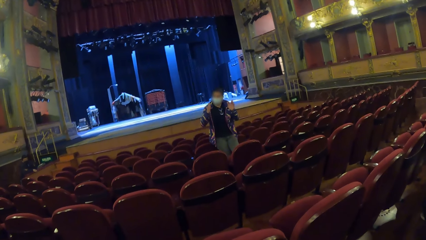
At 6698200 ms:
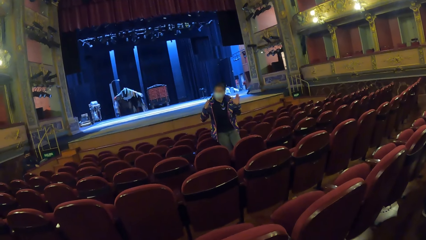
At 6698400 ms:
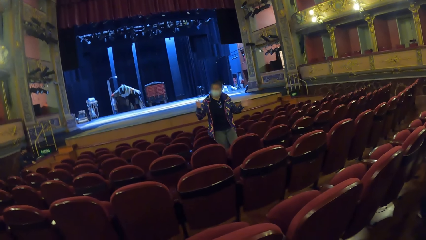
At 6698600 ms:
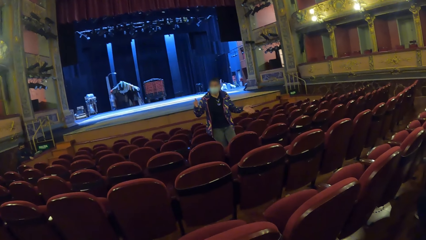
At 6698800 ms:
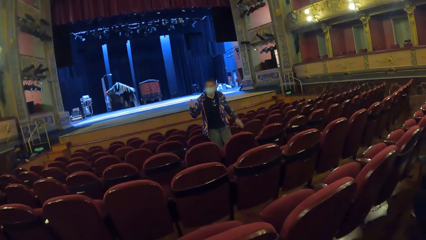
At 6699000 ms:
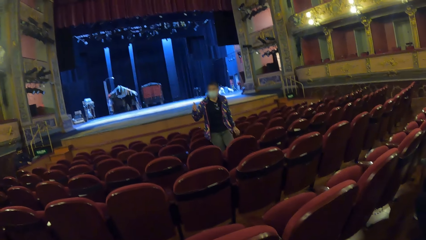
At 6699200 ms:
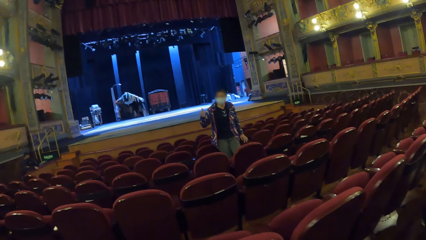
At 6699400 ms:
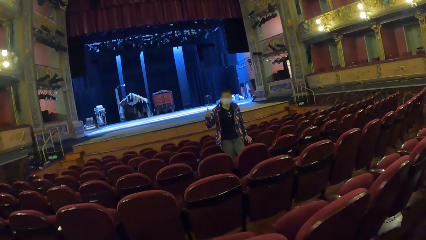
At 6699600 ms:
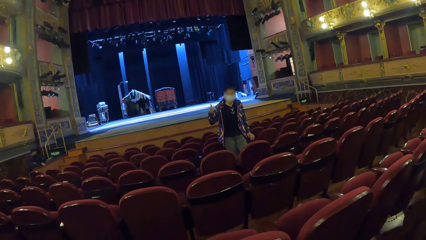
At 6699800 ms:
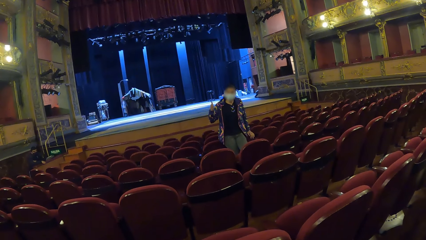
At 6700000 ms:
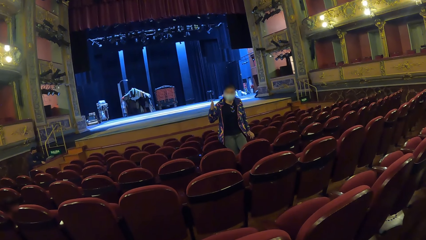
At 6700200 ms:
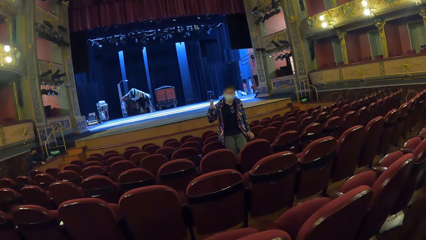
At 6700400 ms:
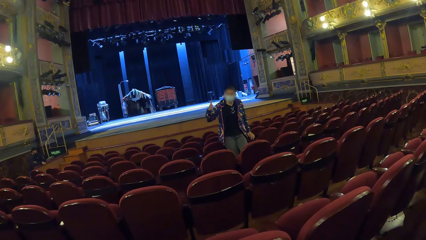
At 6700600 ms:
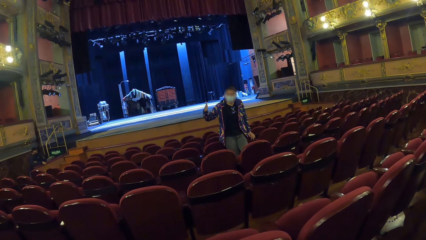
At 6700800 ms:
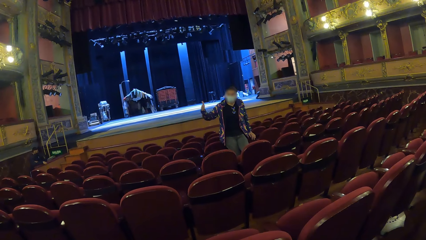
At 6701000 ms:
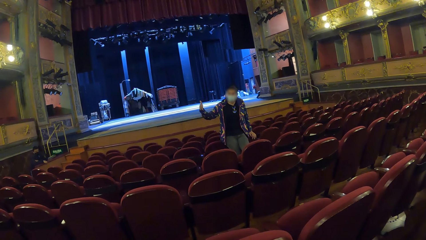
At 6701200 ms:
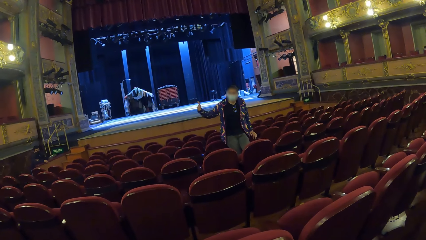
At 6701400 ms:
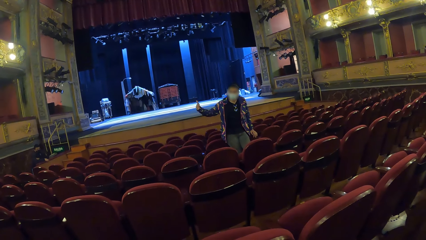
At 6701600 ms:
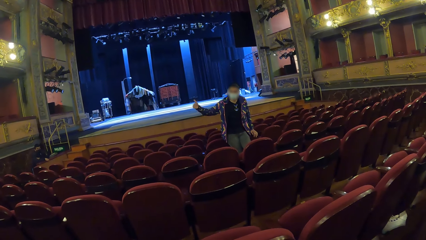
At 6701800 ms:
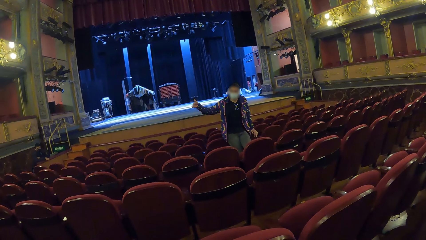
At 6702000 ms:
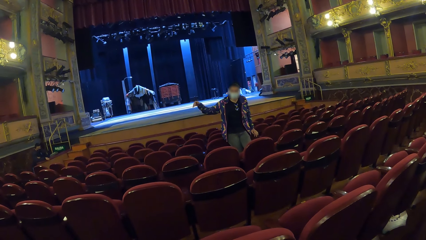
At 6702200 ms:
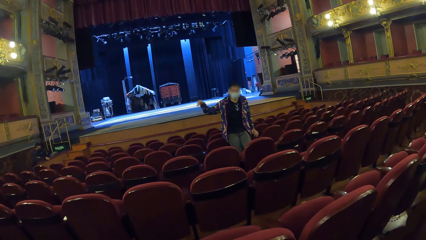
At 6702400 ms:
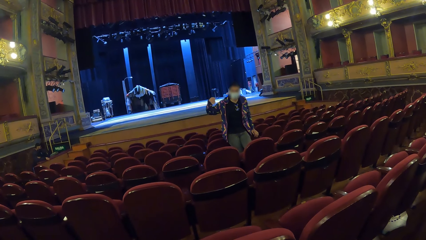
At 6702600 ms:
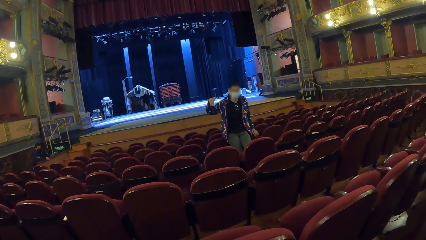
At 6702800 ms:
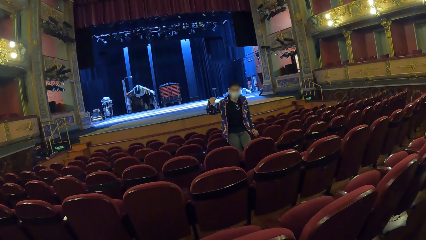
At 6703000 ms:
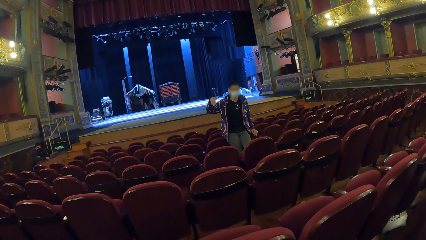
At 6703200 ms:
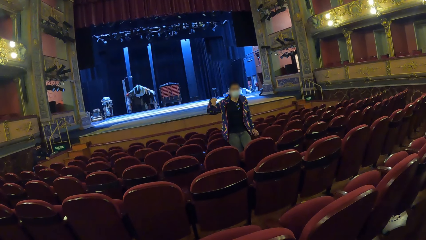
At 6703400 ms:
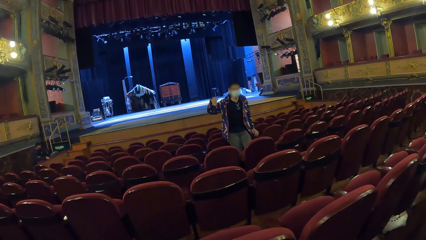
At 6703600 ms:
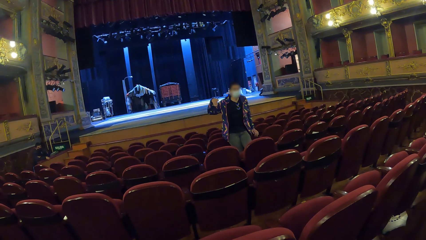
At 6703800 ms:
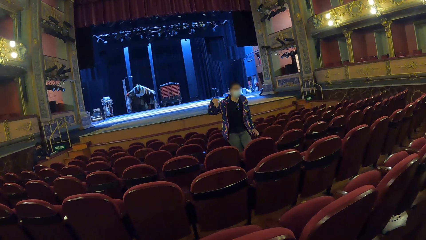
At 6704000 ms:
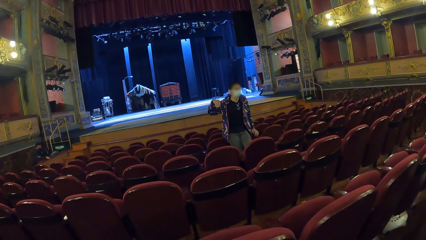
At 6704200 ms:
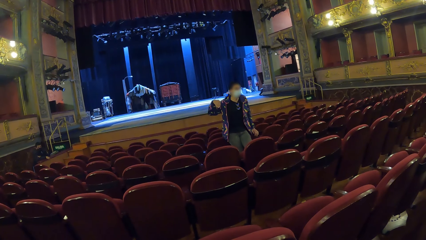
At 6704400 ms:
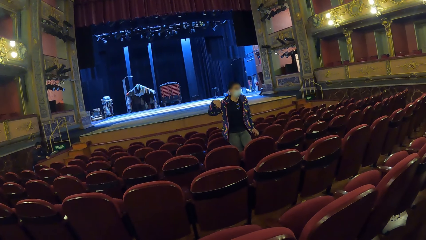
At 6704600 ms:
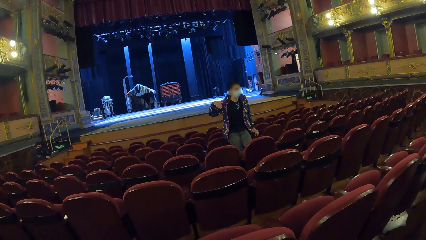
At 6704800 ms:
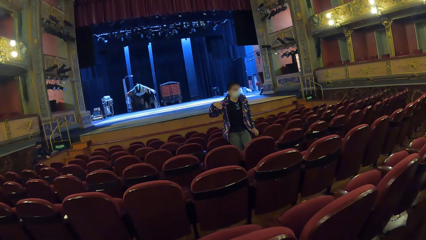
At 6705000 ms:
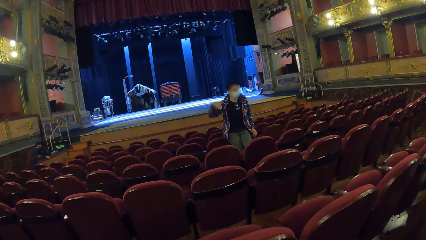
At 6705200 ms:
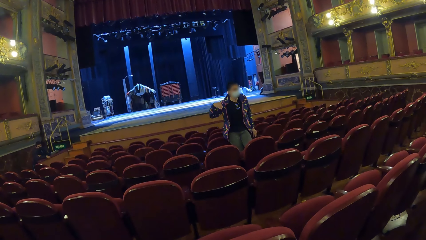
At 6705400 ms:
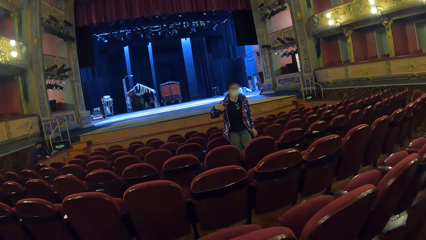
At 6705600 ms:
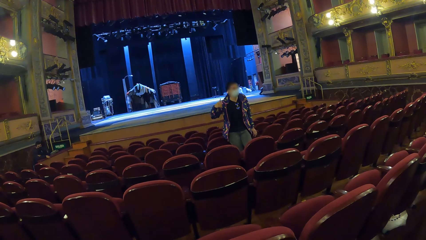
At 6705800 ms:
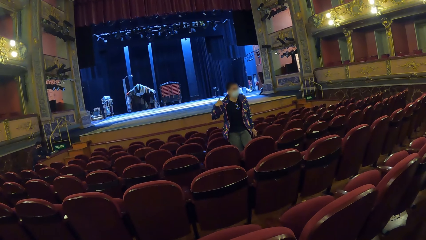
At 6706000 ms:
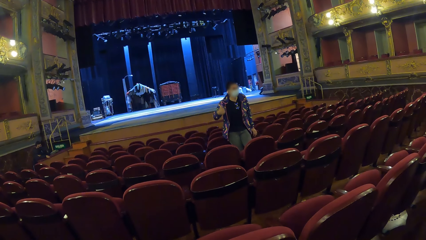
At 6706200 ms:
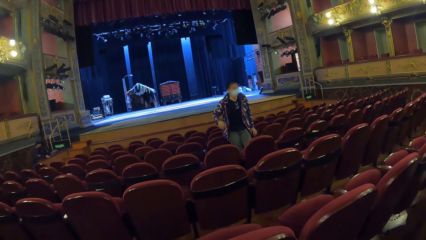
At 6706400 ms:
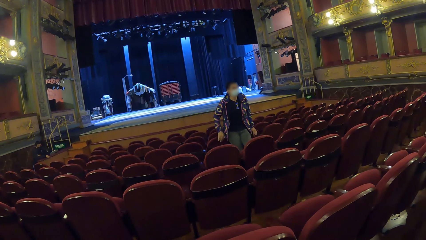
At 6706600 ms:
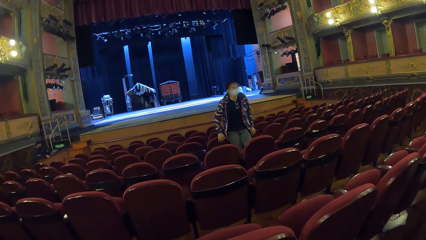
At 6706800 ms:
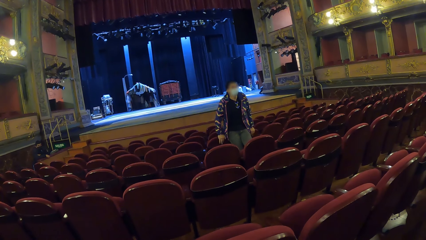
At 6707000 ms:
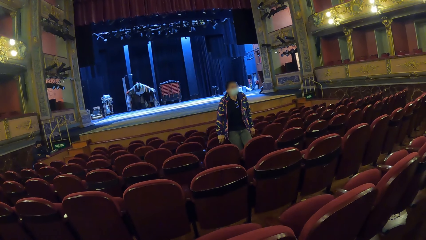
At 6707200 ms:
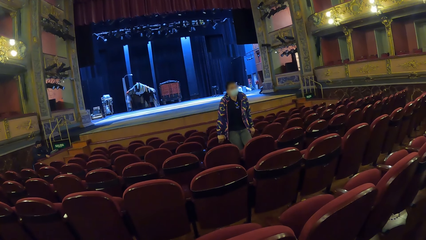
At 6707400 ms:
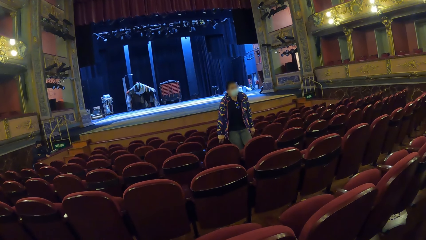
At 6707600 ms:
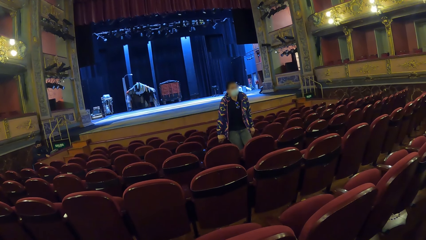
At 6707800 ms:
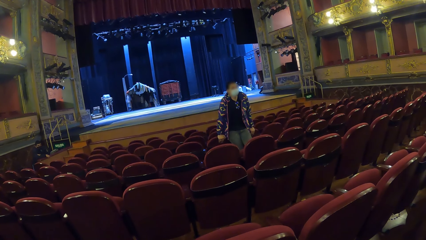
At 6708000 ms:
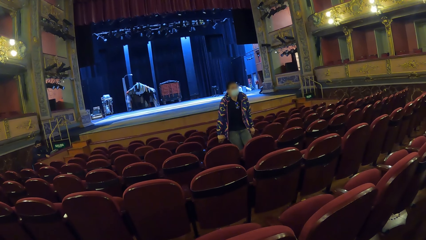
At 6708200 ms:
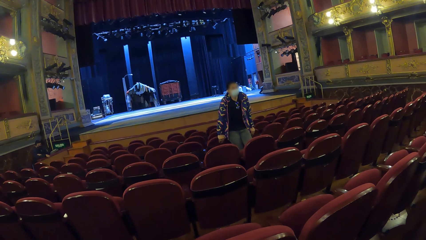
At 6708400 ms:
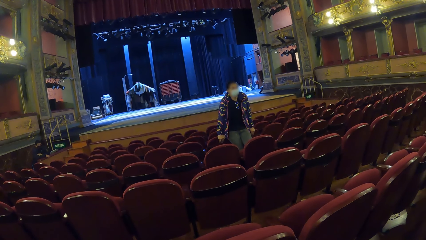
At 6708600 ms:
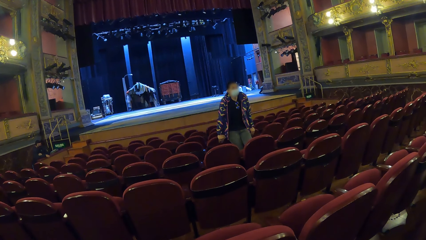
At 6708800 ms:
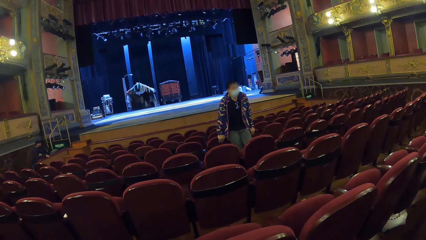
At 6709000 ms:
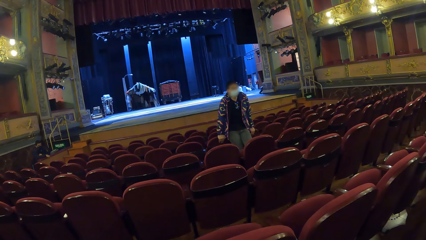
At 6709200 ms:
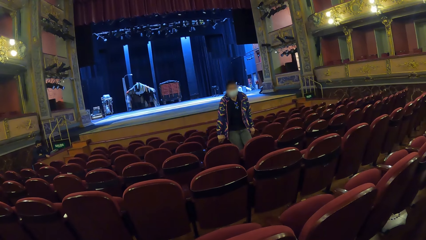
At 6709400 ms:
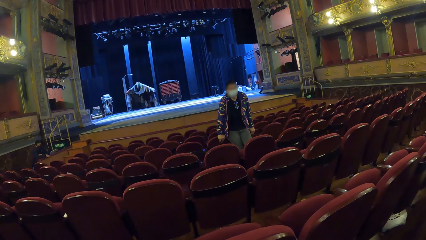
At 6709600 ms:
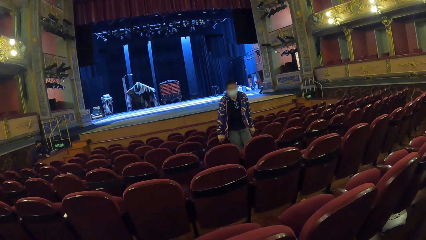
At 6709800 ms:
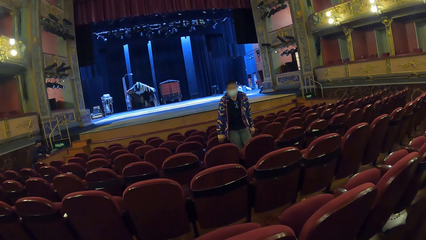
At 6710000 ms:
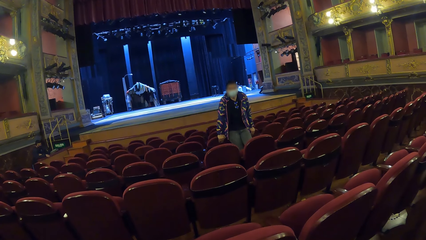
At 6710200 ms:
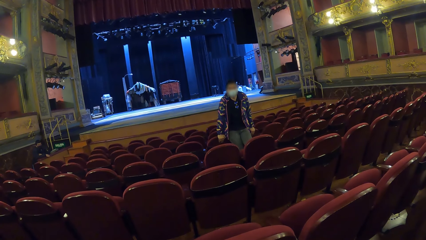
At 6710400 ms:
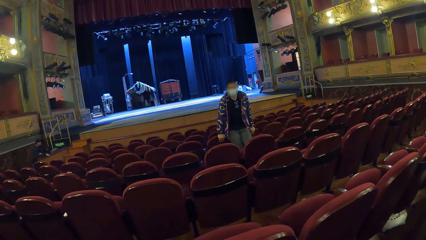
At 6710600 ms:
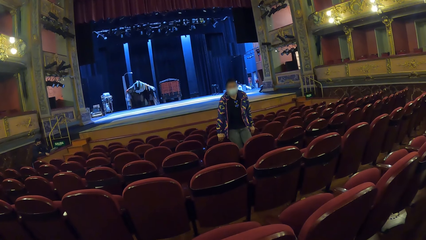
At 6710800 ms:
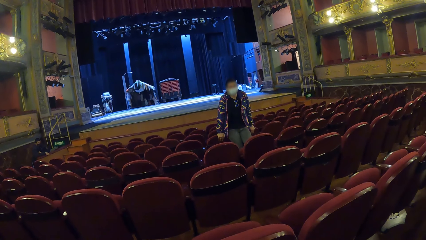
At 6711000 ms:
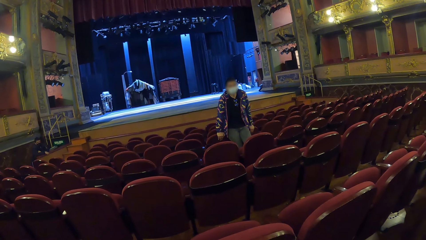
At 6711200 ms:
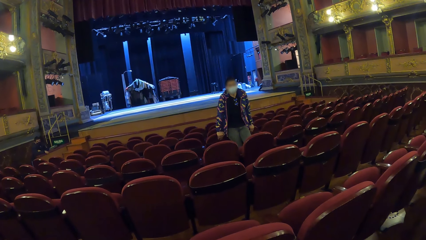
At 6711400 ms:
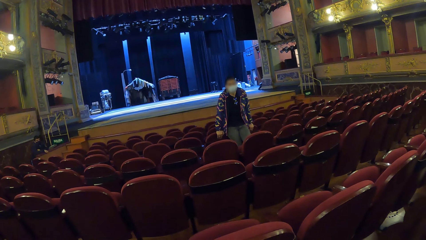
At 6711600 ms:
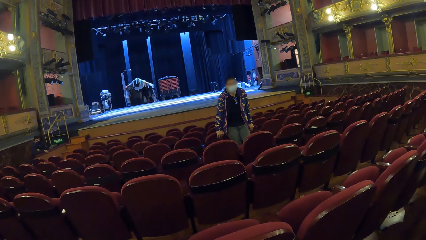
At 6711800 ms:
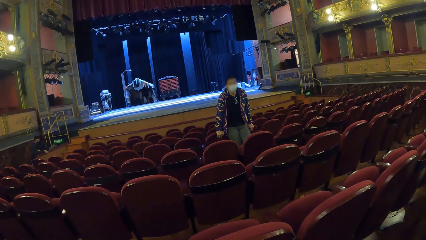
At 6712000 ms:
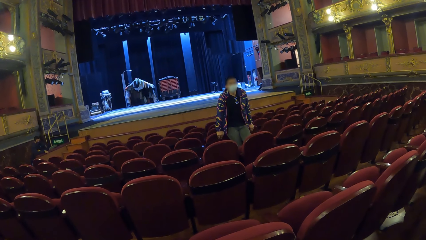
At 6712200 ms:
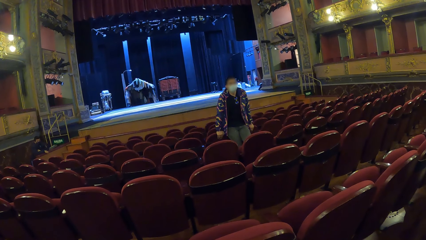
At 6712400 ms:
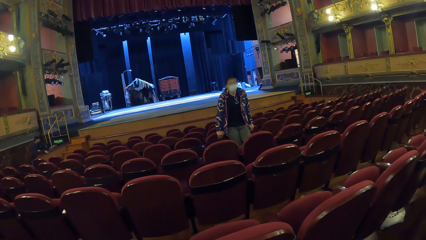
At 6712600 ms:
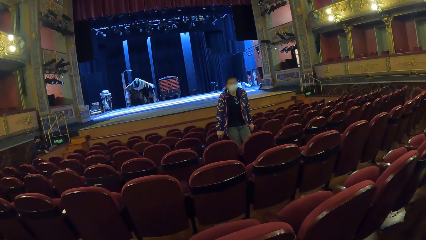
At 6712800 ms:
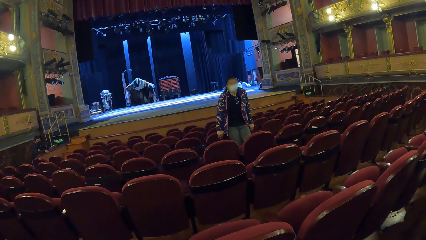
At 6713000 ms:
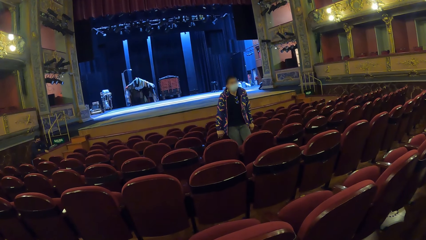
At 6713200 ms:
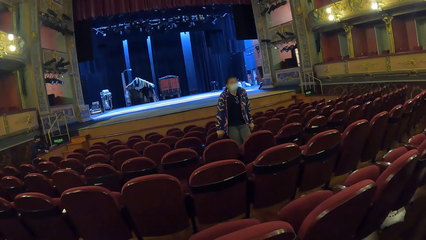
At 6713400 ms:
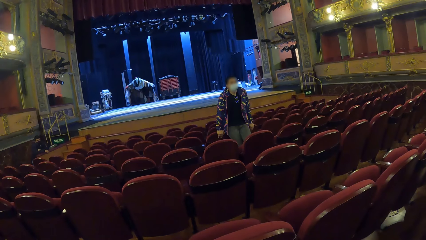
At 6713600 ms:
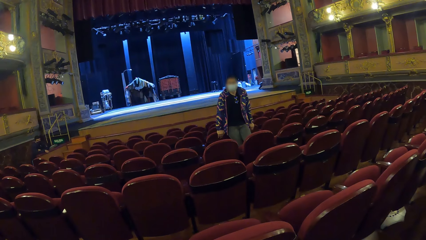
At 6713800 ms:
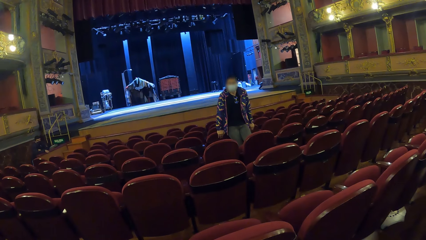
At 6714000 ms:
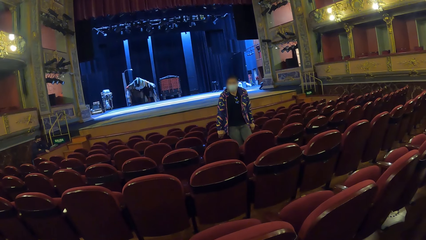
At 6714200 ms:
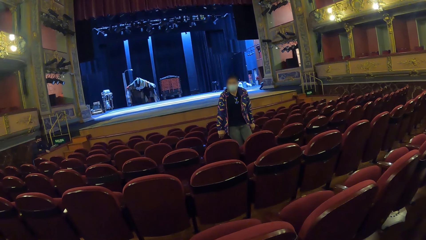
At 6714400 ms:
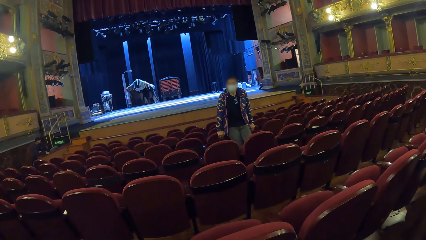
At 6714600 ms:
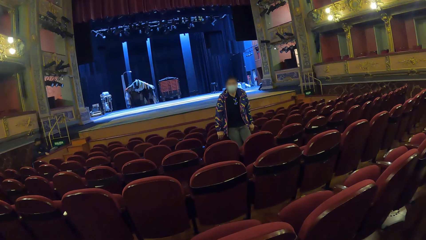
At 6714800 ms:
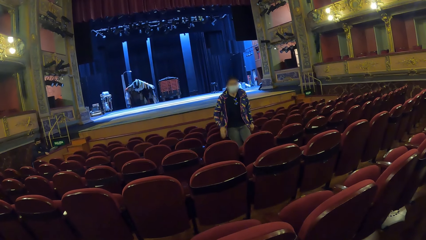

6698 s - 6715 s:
The woman holds the chair with the left hand. She moves her right hand. She holds the chair. The camera wearer looks at the woman.
